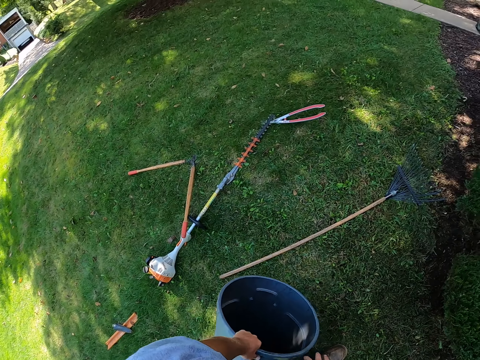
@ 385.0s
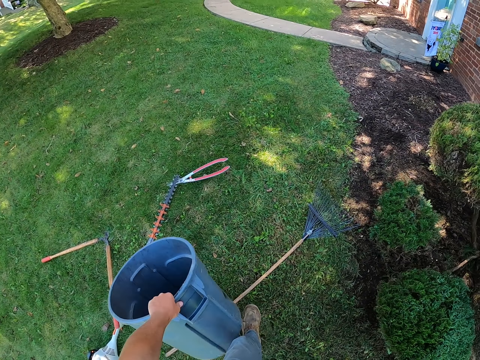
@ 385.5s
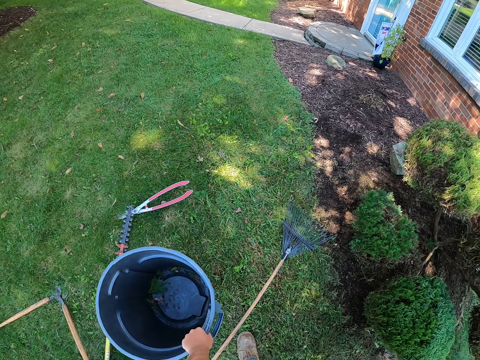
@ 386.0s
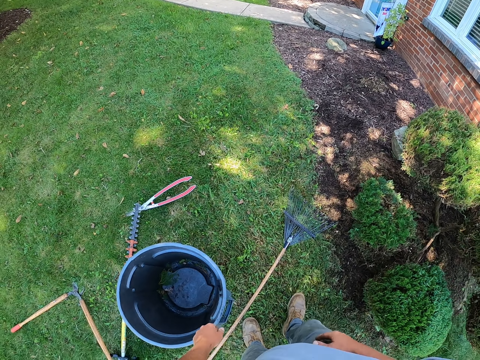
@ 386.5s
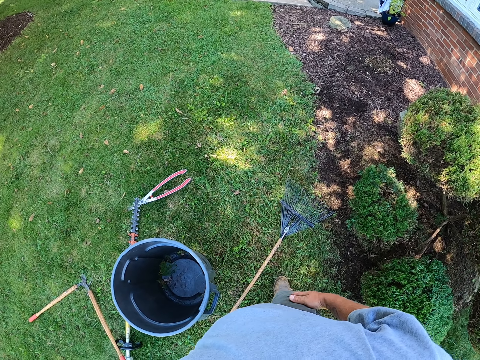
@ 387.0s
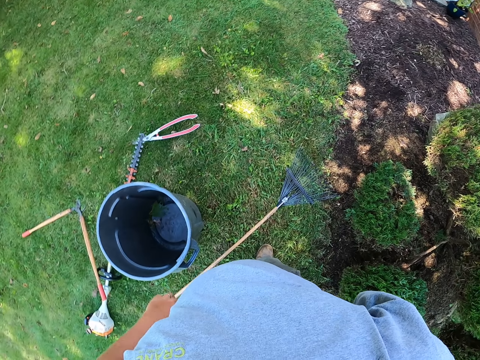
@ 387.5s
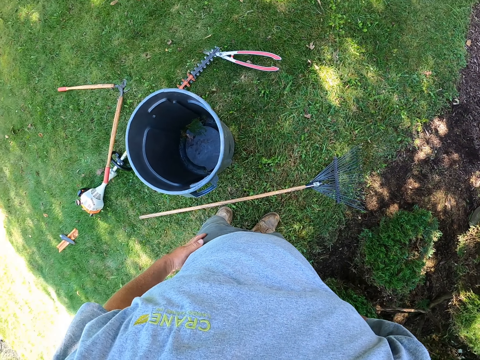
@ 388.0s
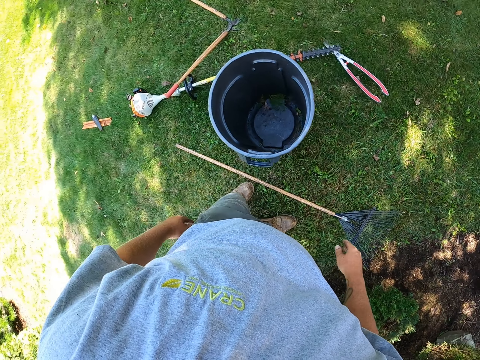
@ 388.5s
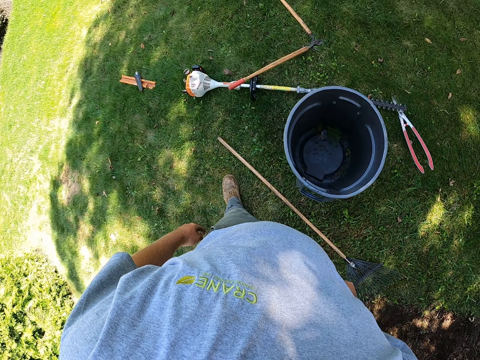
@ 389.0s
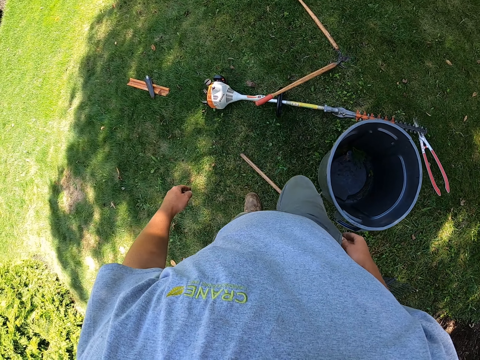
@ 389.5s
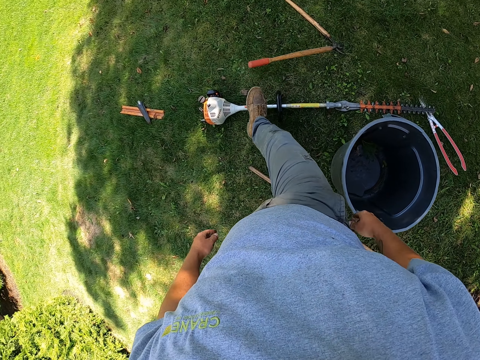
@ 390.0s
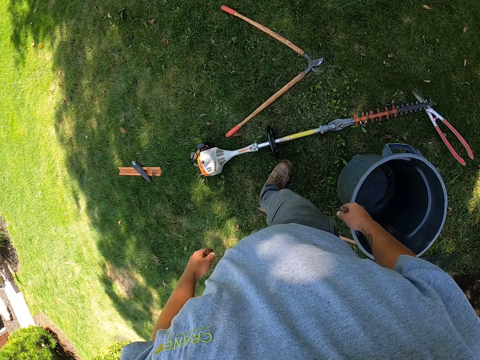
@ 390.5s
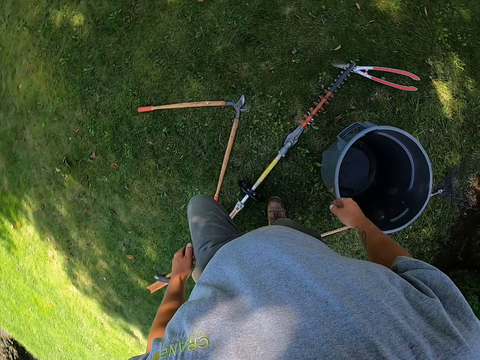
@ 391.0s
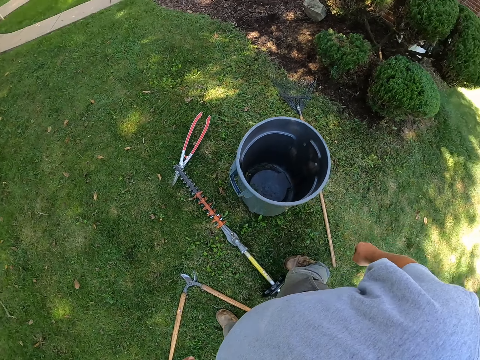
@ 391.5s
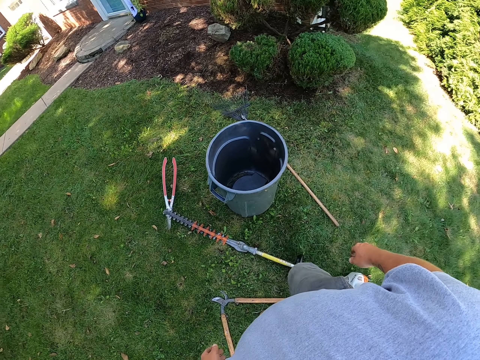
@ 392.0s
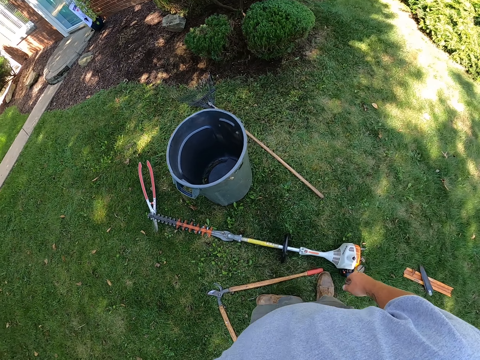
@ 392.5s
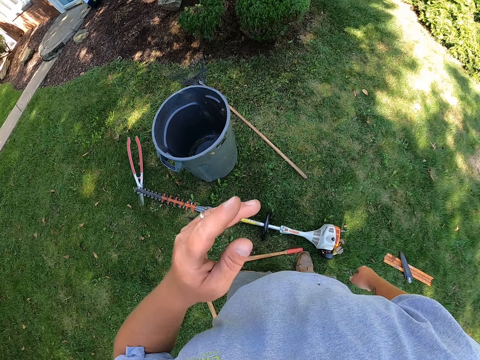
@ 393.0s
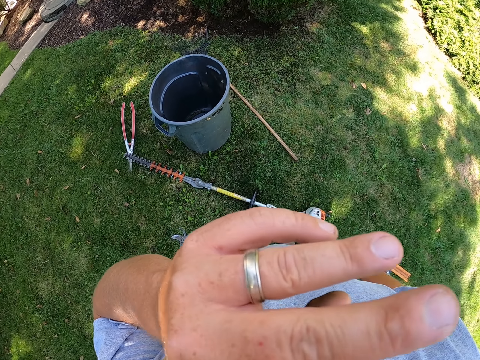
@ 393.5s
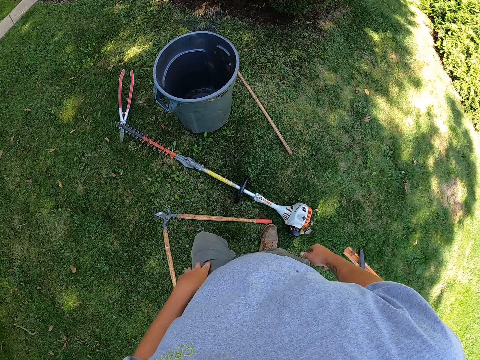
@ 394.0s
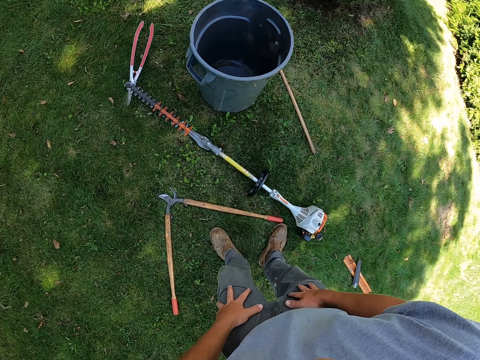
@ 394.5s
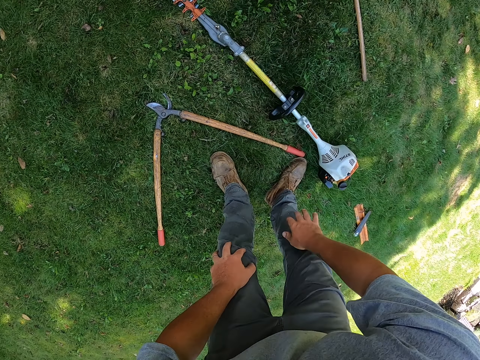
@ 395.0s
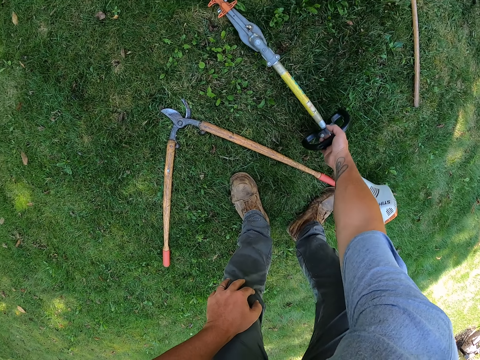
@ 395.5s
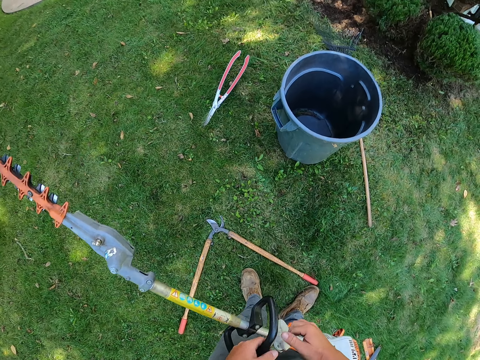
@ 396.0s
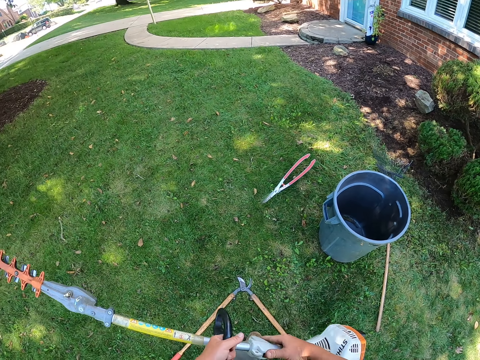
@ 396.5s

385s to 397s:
The camera wearer picks up the dustbin. They place the dustbin on the ground. They wipe the hands. They hit the pruner with the leg. They move the legs. They fix the camera. They place hands on the thighs. They pick up the hedge trimmer. They hold the hedge trimmer with both hands.

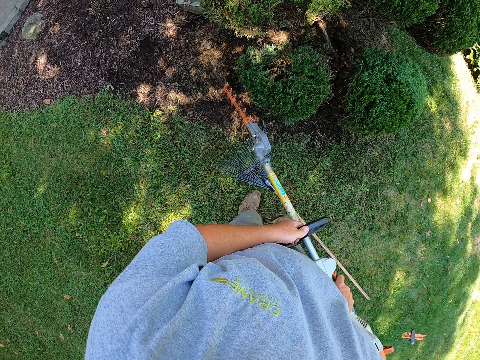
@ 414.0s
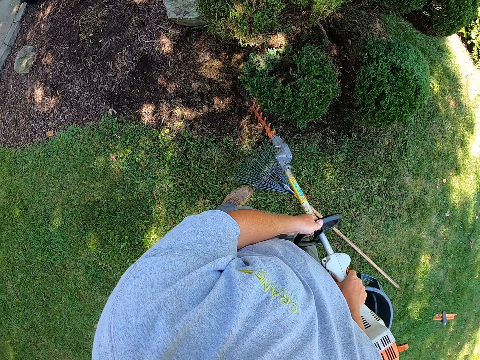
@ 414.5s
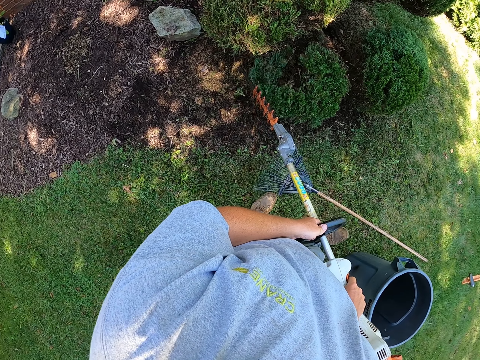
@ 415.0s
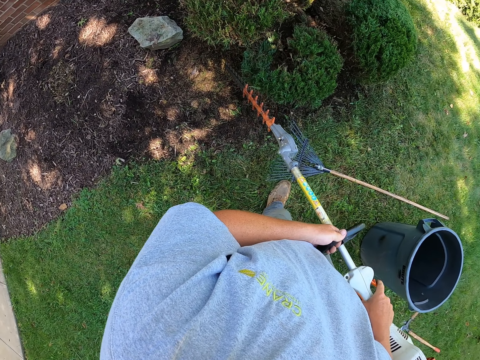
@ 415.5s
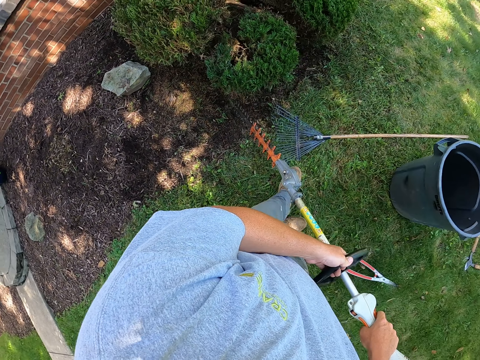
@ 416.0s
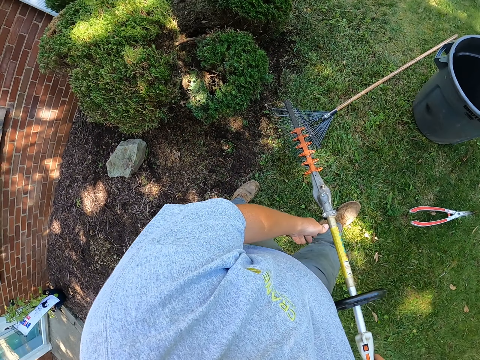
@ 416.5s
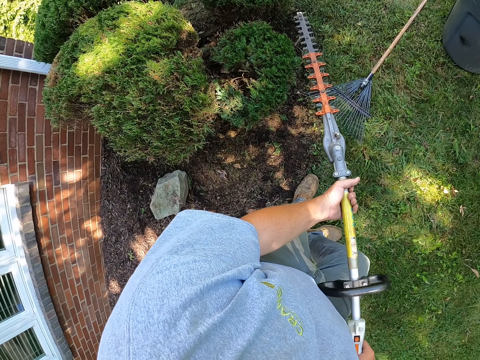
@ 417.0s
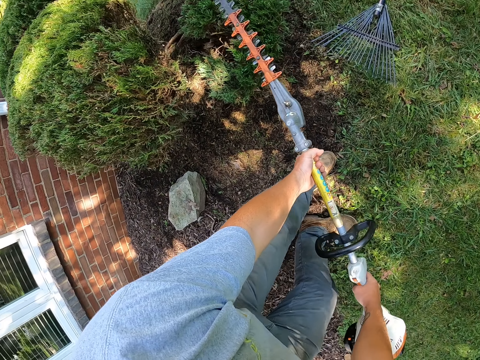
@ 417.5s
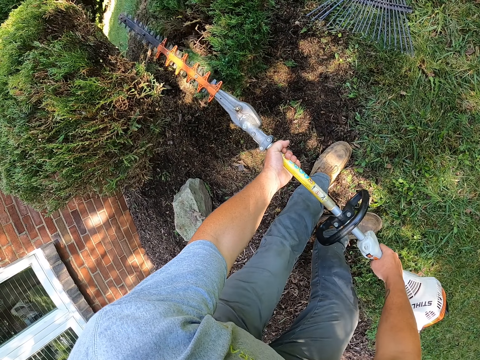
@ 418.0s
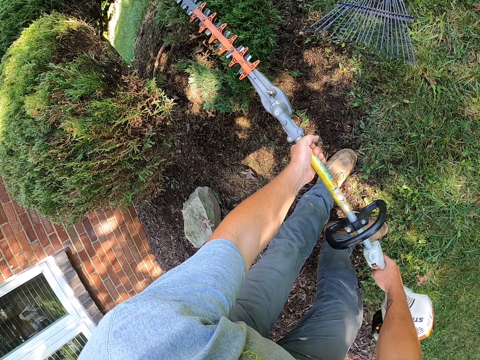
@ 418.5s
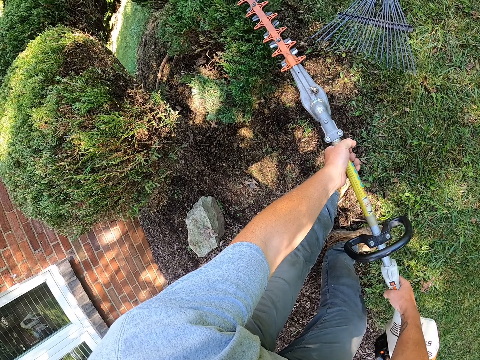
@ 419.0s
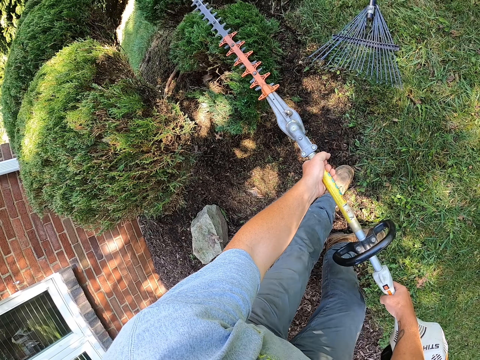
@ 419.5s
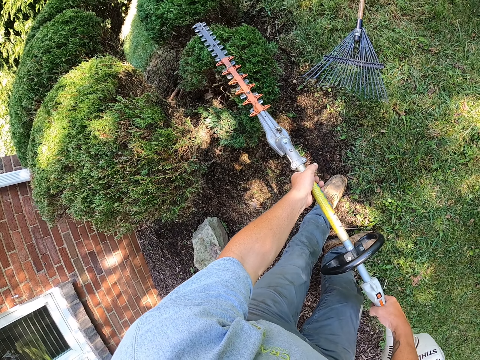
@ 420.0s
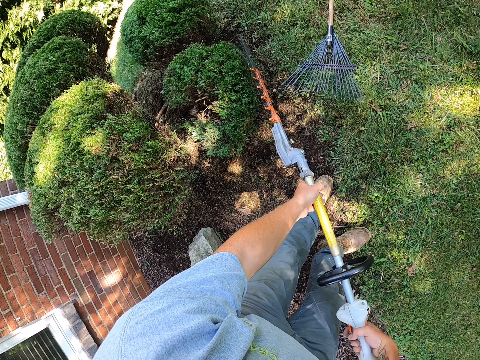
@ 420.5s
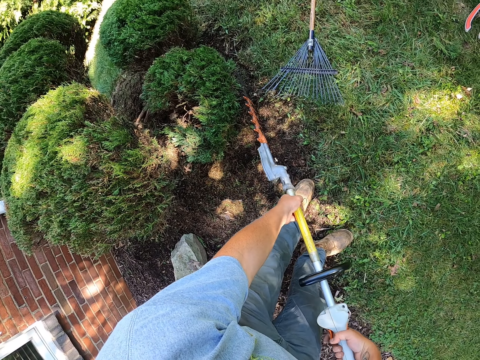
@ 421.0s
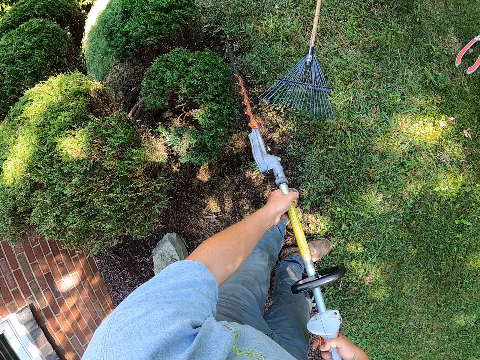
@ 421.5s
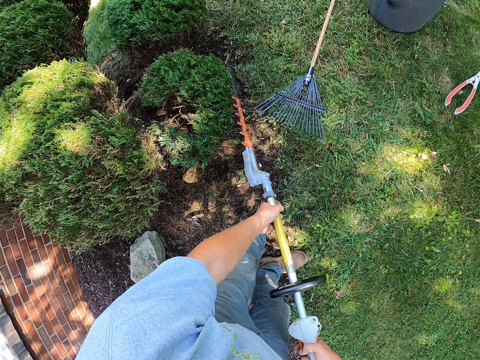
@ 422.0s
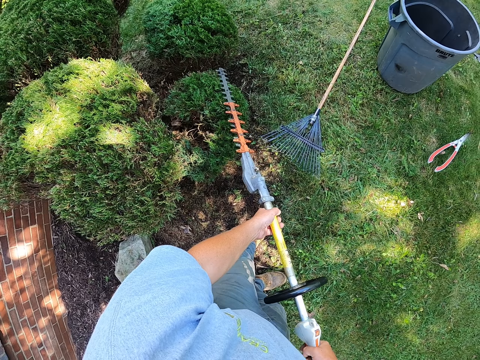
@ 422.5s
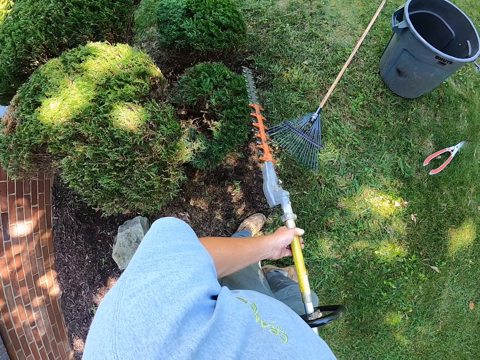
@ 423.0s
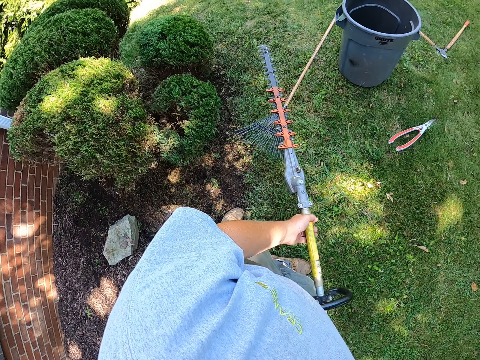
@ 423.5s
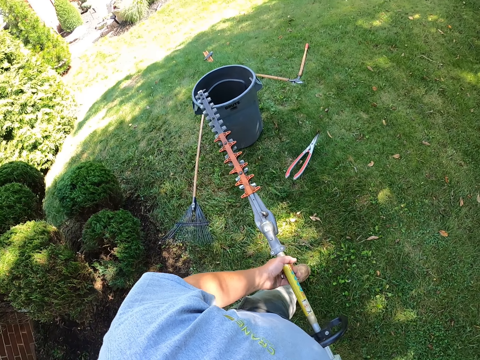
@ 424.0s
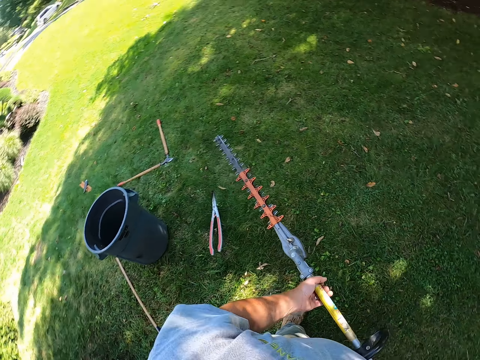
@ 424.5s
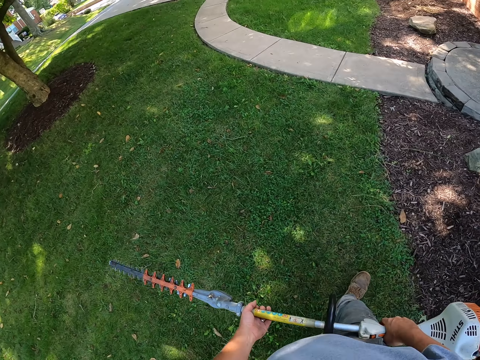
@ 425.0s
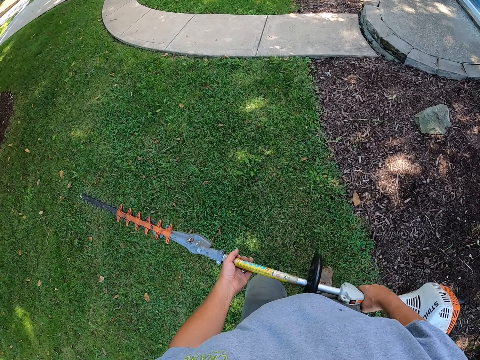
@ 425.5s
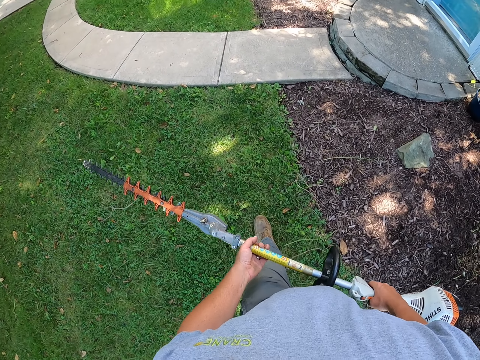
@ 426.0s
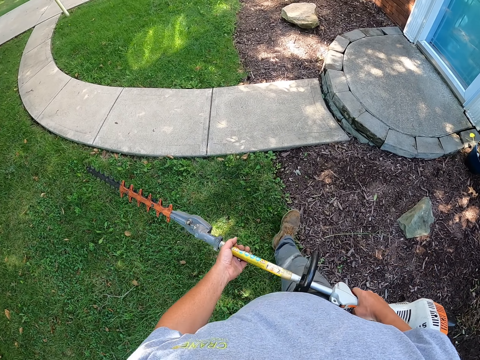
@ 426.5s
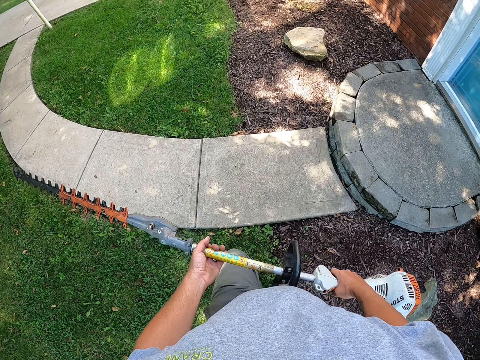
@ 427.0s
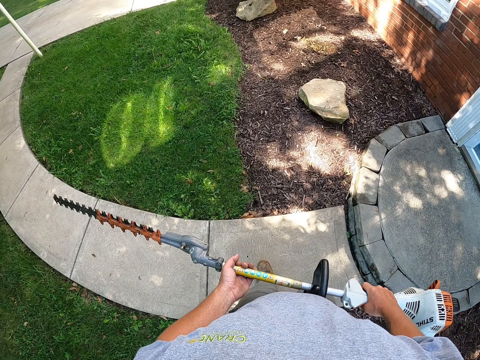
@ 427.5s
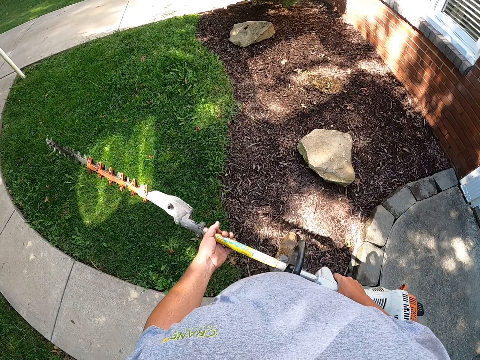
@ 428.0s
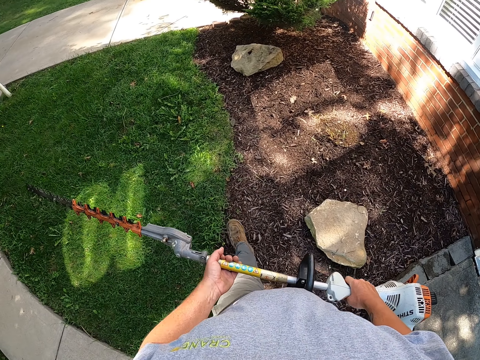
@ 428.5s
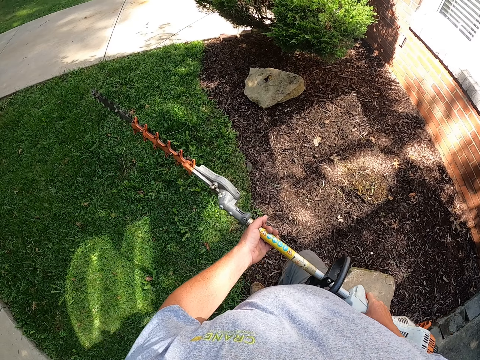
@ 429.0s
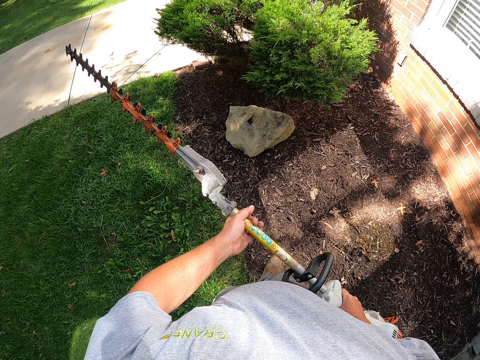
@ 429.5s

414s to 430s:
The camera wearer moves backwards. They trim the tree leaves with the hedge trimmer. They walk at the compound.
